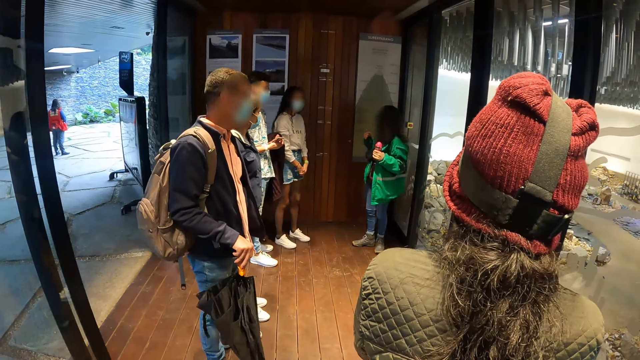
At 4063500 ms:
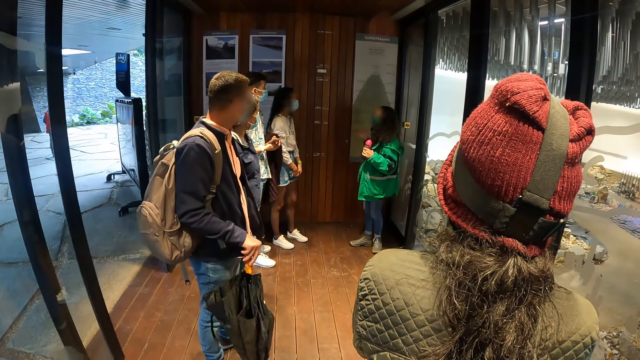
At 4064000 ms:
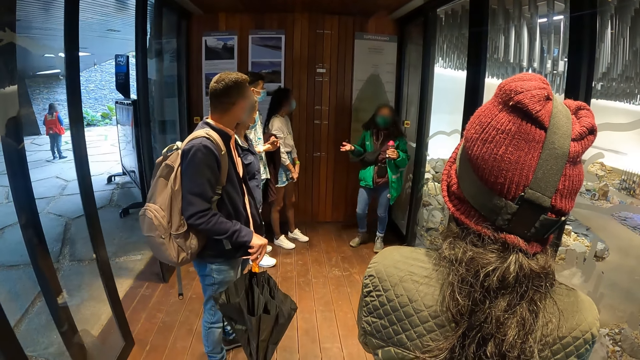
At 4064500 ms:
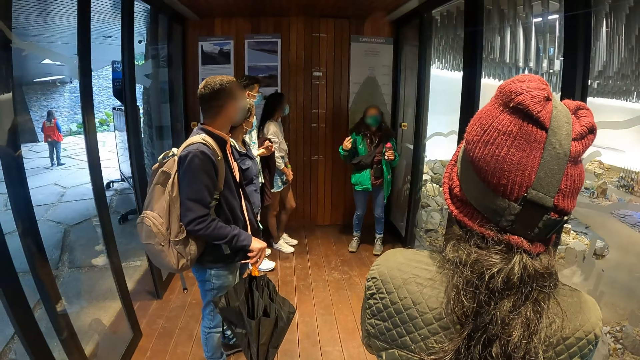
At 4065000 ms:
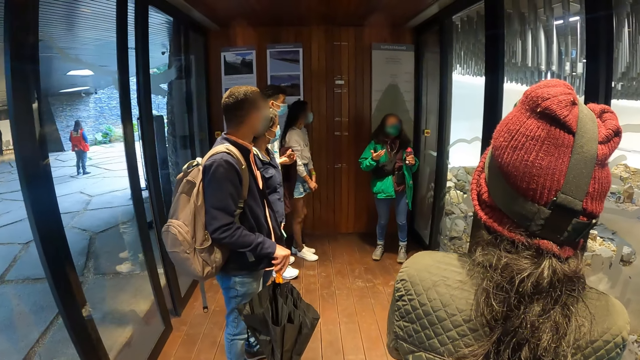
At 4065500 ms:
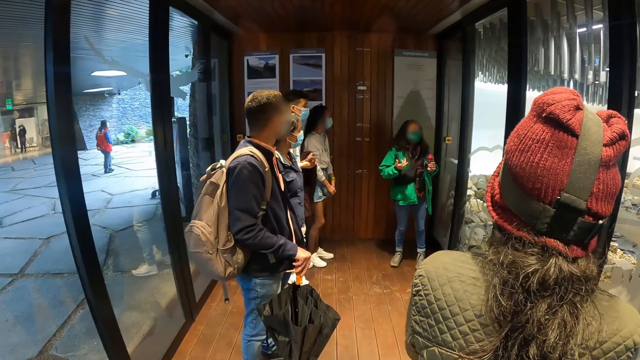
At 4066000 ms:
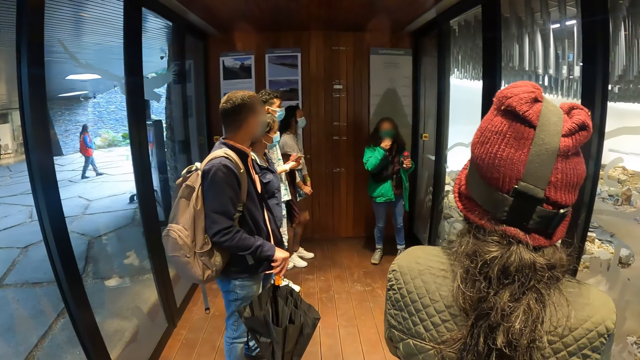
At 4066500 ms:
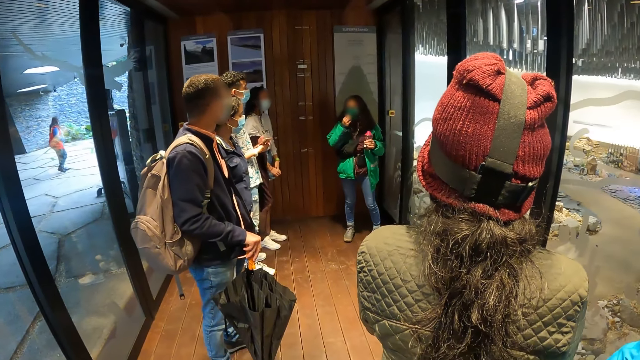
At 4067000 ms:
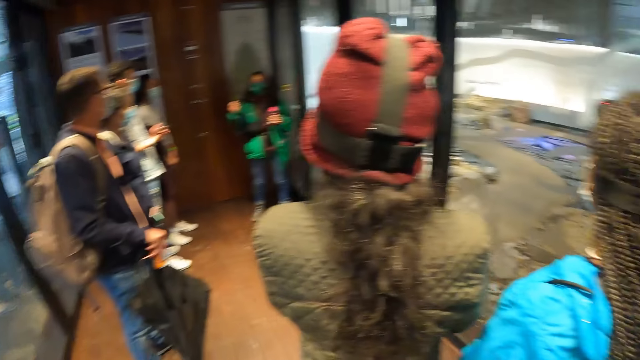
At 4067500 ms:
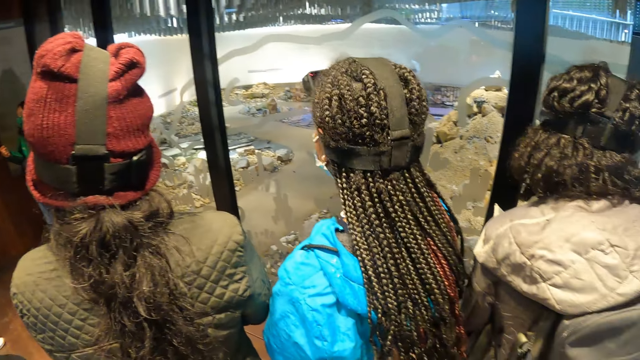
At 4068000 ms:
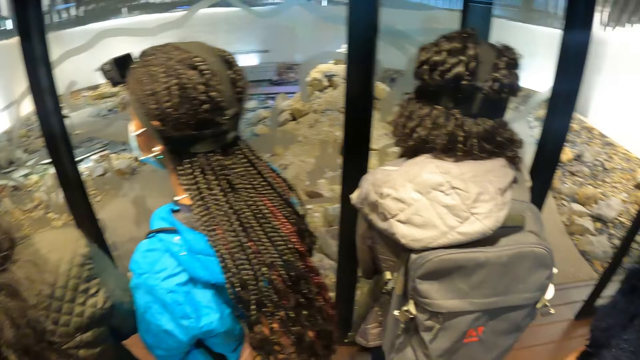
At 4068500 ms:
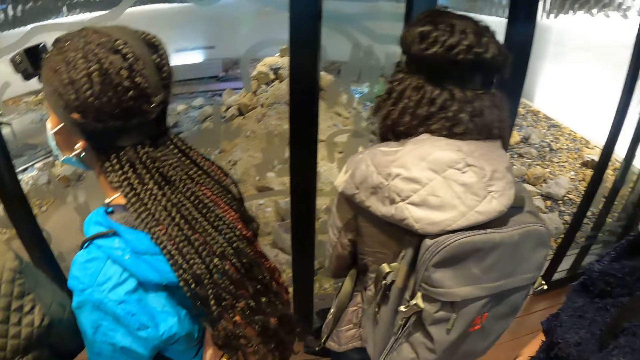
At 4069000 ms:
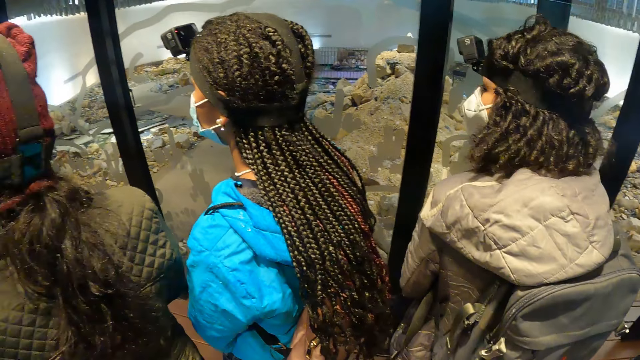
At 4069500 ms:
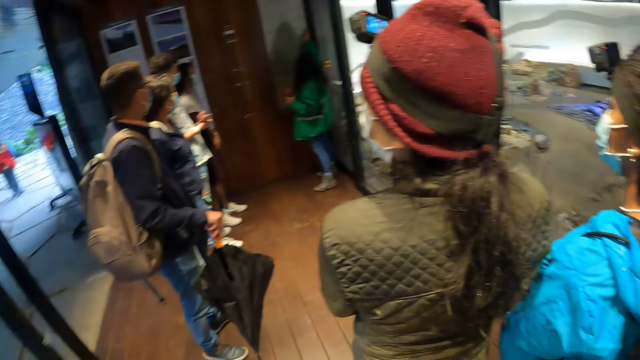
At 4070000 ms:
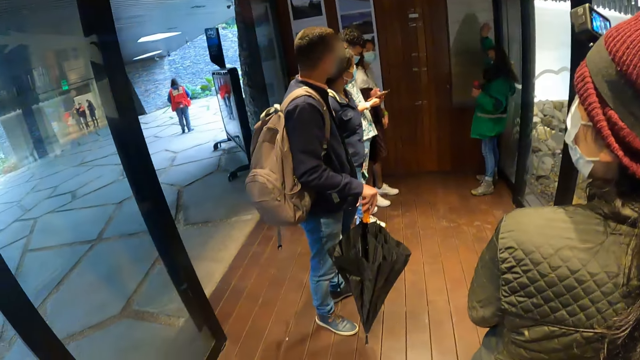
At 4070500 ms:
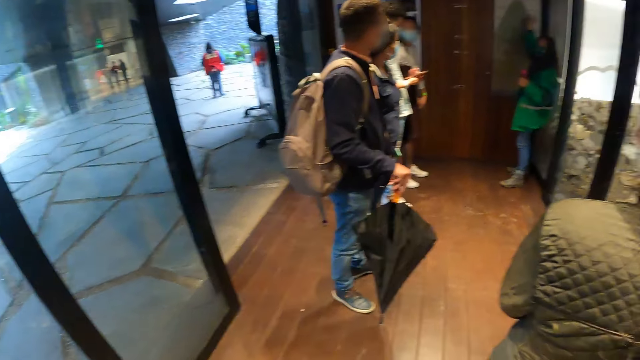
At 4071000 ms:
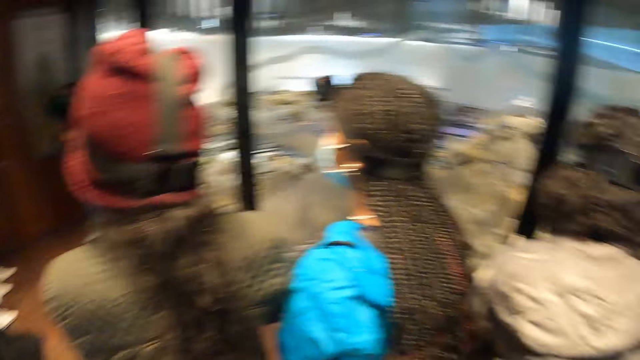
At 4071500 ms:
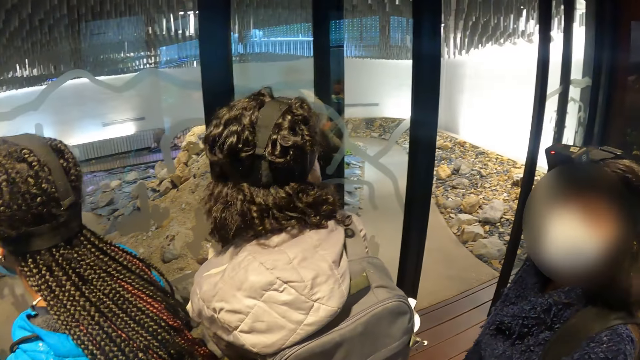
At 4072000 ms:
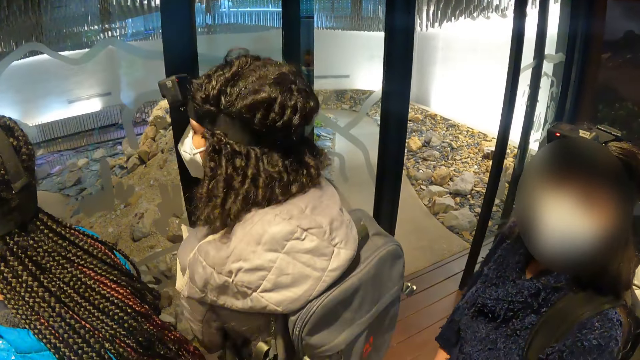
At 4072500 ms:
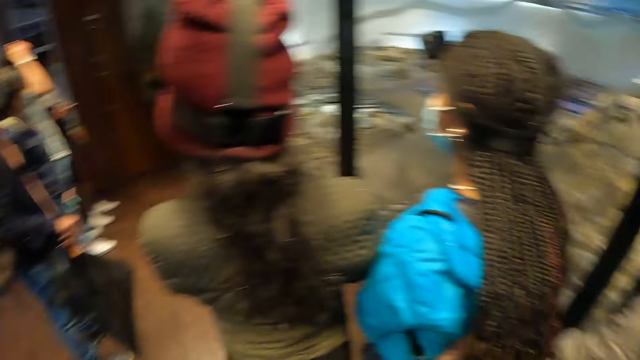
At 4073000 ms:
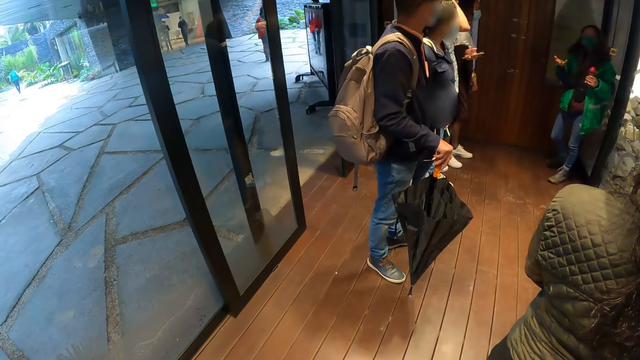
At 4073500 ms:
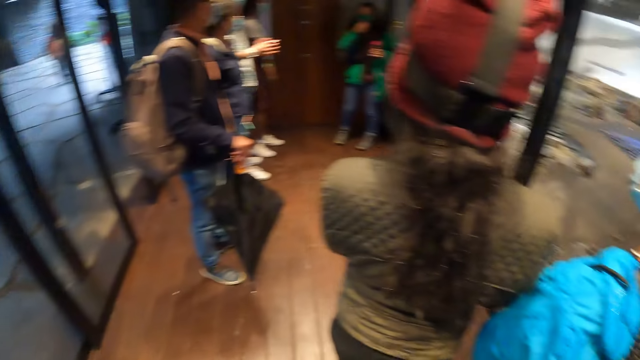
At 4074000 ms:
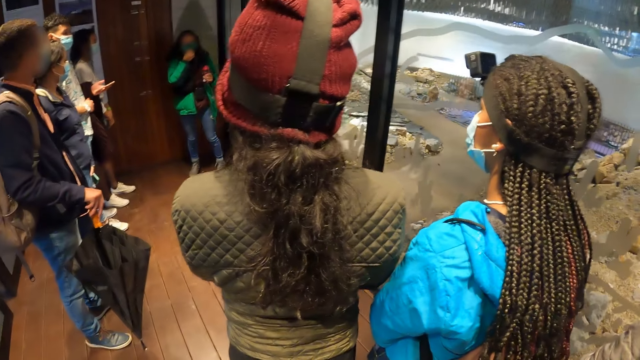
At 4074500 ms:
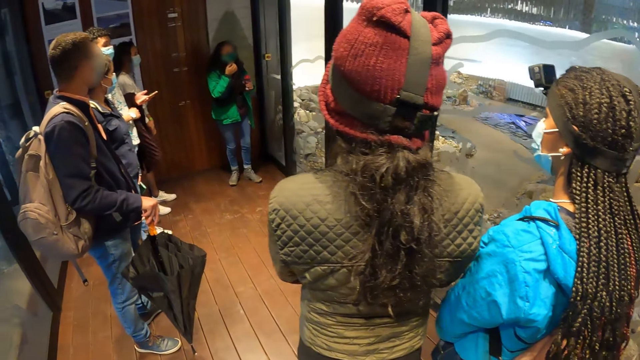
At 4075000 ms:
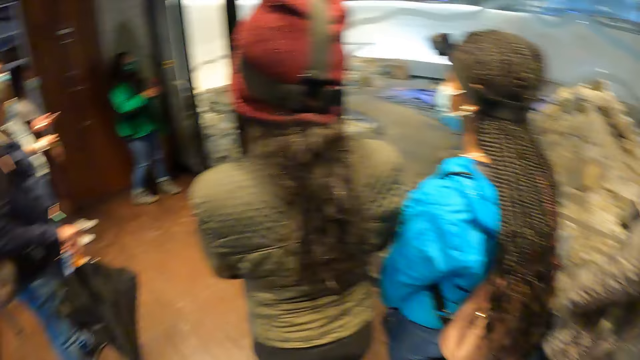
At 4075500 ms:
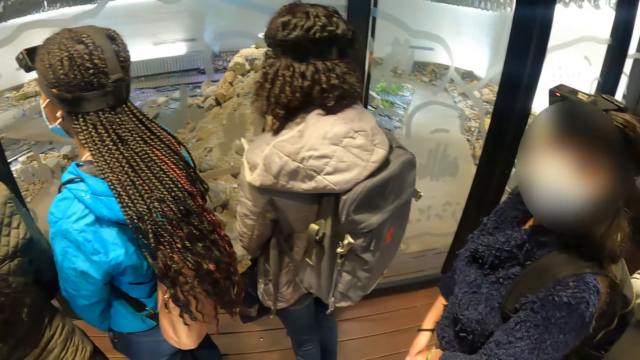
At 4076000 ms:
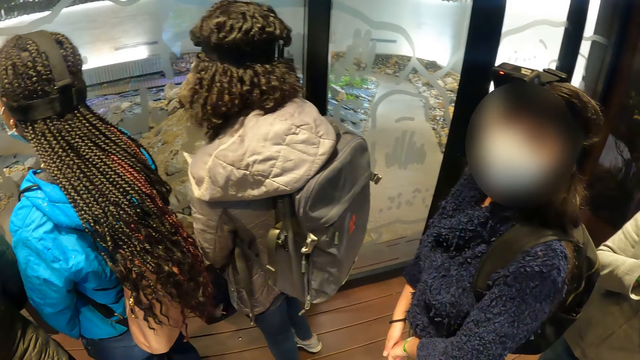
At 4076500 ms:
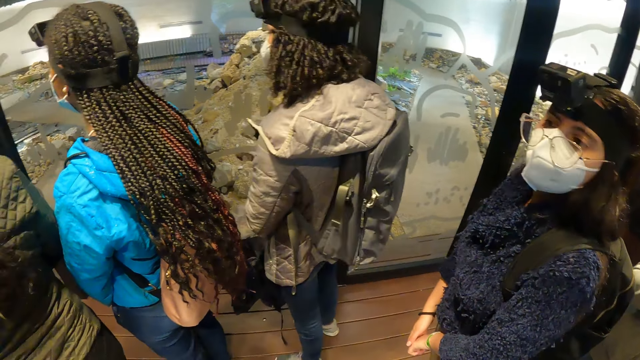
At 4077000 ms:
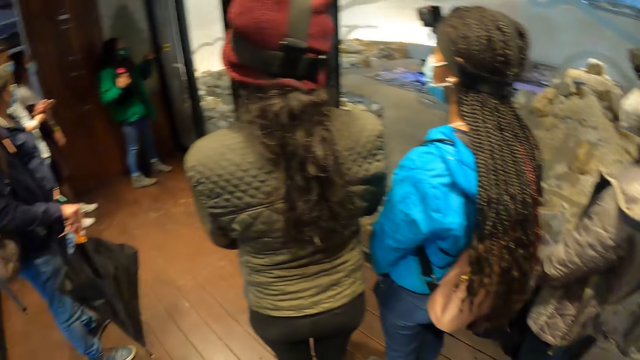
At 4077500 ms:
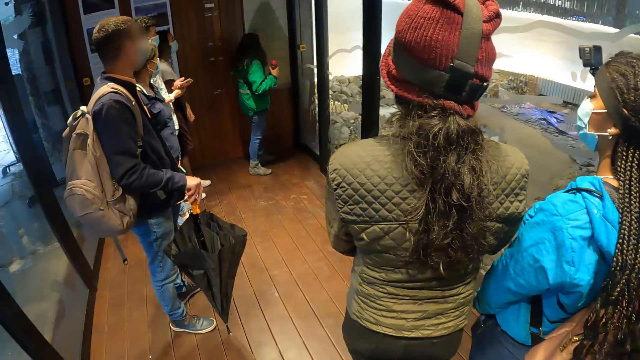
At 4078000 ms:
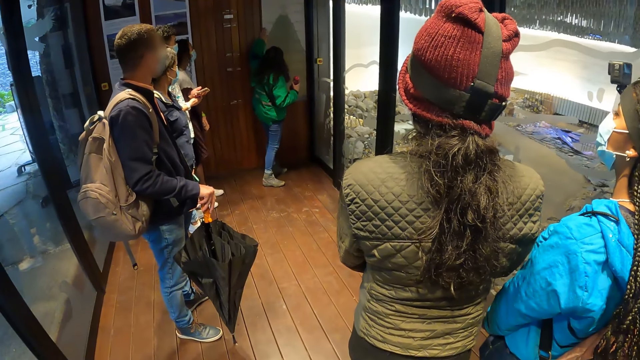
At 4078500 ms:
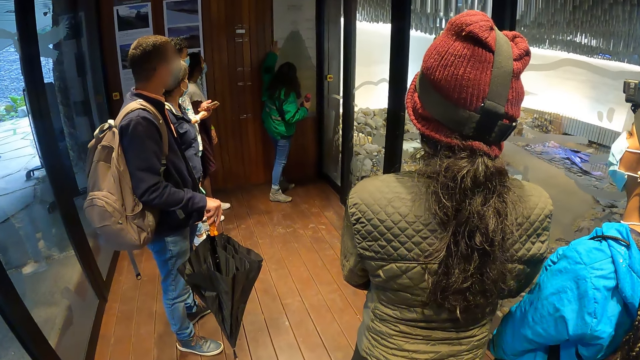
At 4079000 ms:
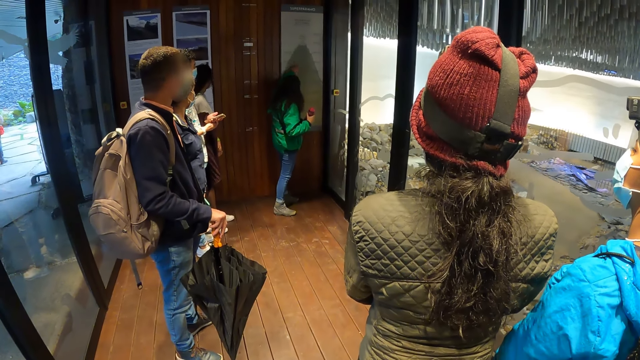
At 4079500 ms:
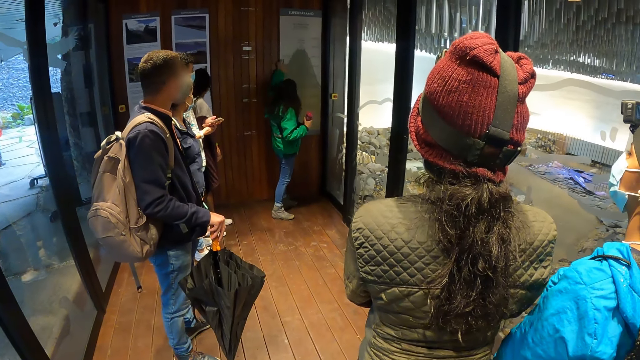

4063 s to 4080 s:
A woman explains to the audience with gestures. The camera wearer looks around. Another woman demonstrates around.

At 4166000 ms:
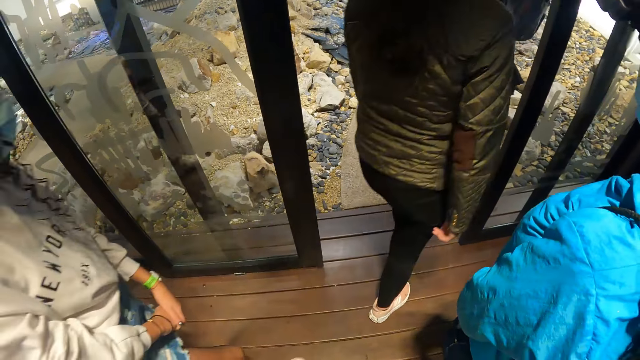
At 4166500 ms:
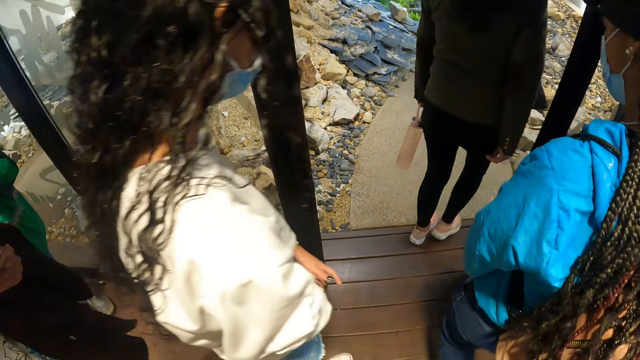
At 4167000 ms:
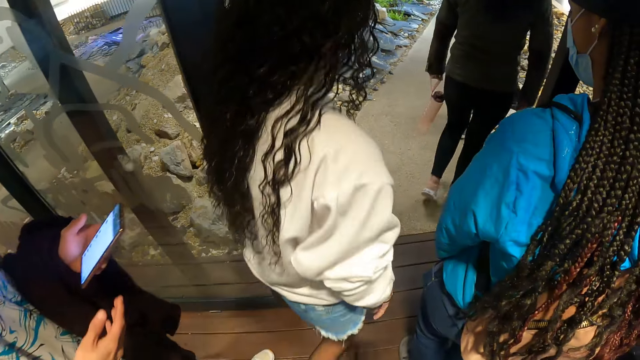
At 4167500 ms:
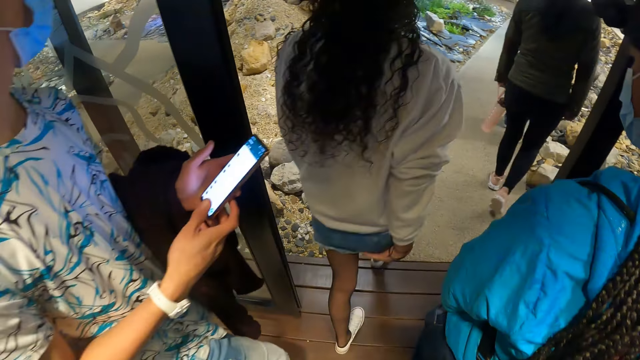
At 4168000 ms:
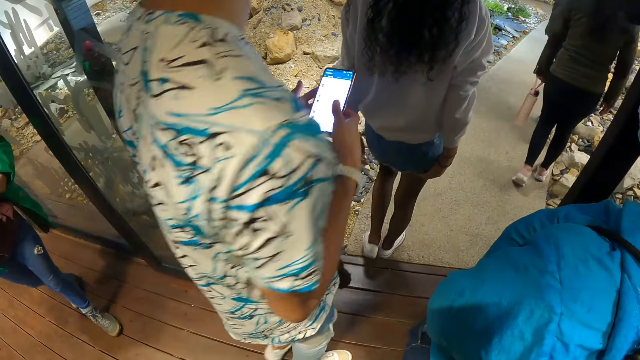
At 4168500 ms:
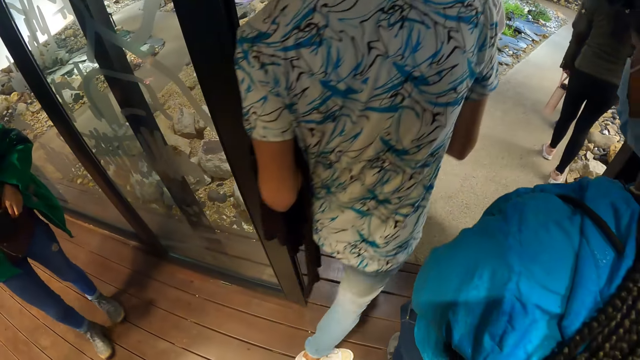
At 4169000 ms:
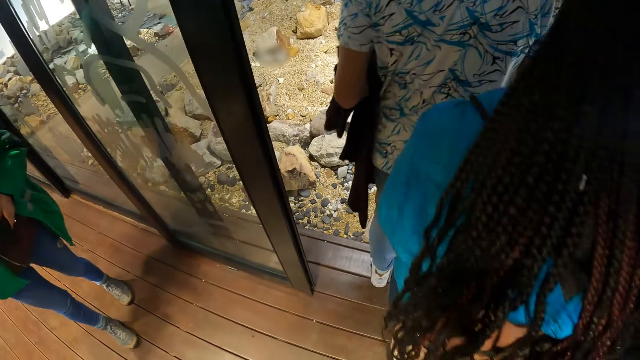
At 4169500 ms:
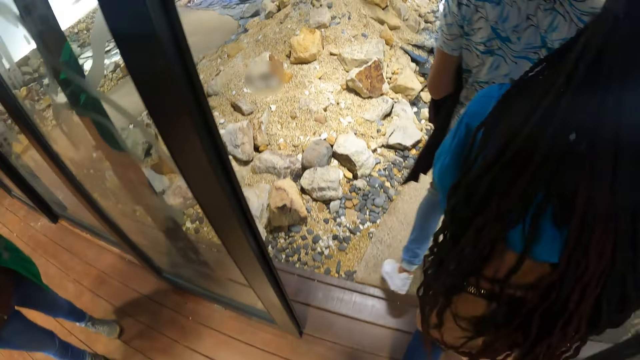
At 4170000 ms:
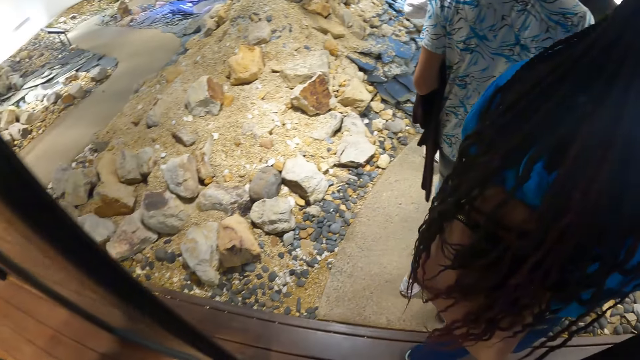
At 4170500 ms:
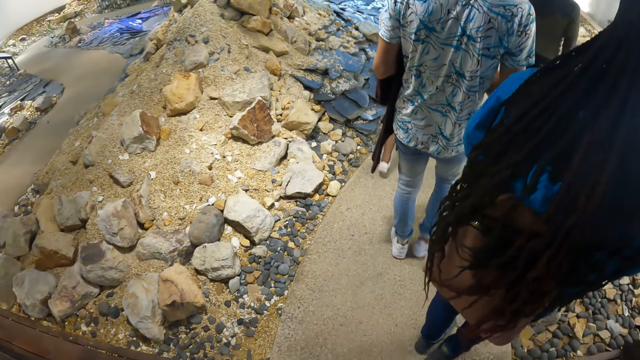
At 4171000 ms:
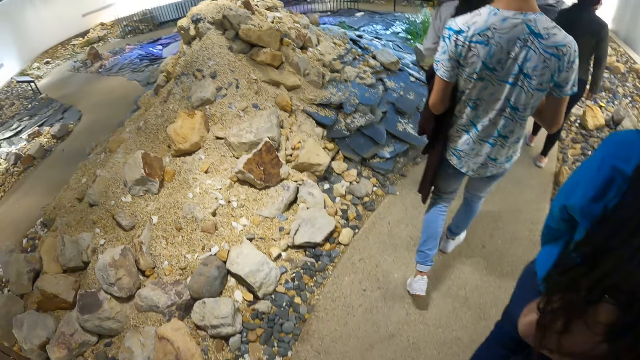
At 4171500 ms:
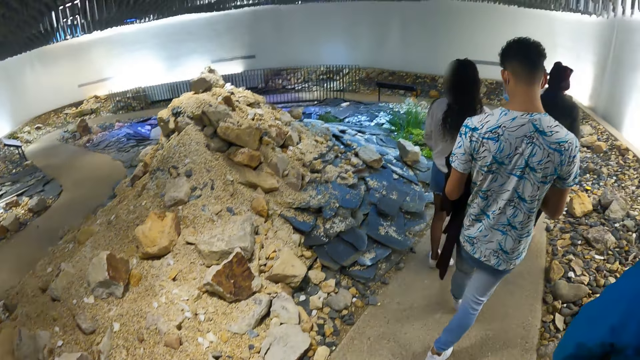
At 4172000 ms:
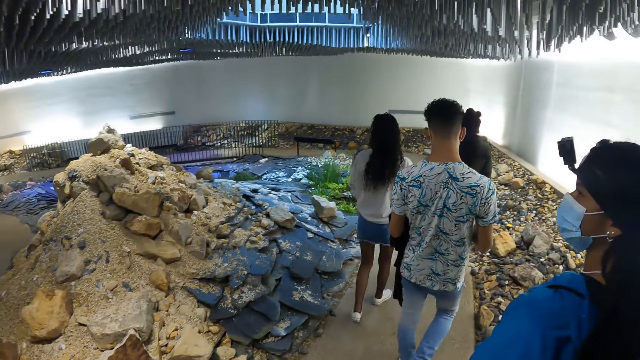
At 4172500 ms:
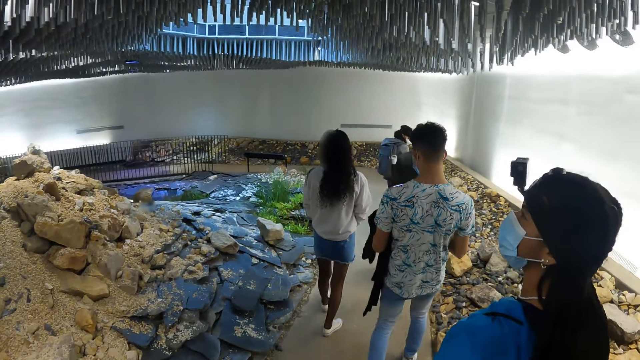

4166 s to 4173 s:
The camera wearer walks around.
